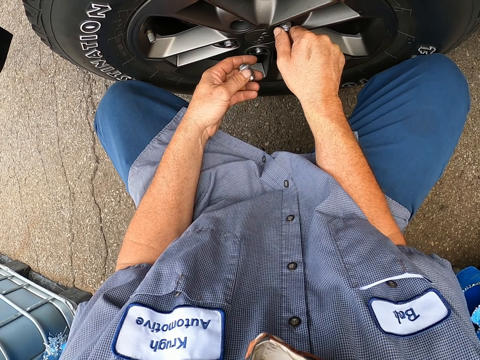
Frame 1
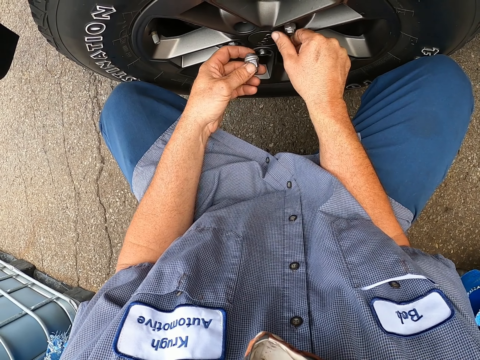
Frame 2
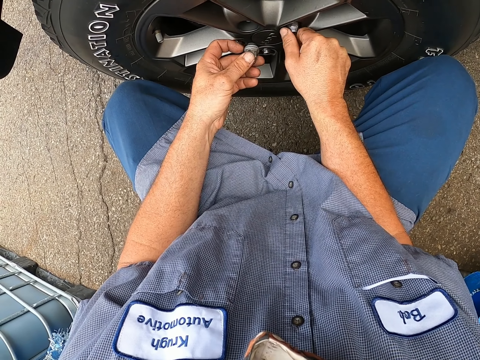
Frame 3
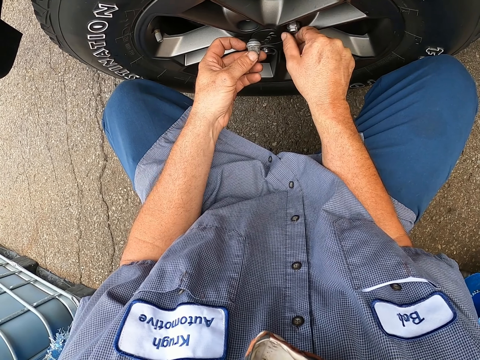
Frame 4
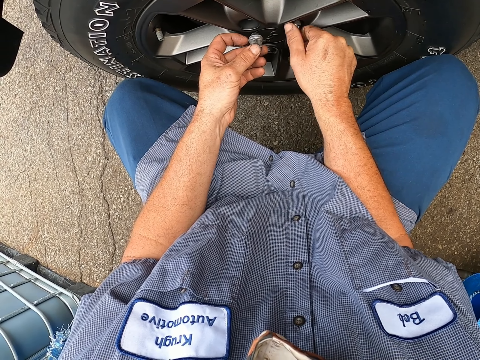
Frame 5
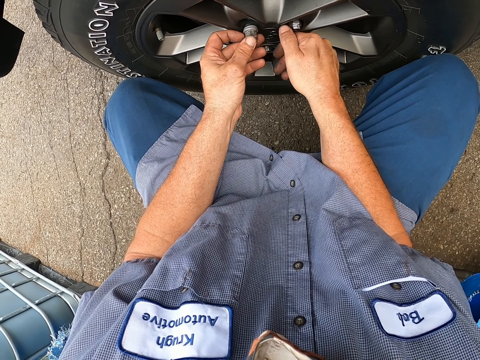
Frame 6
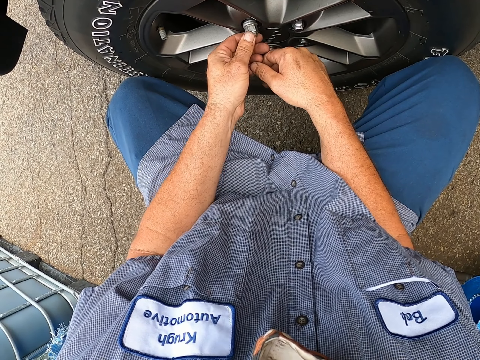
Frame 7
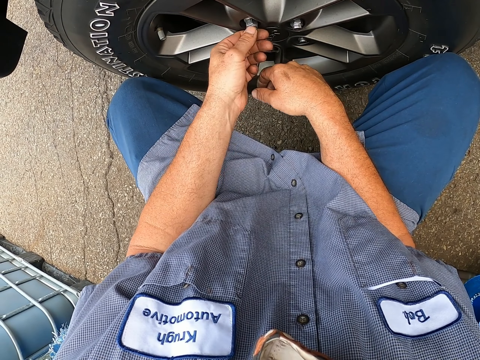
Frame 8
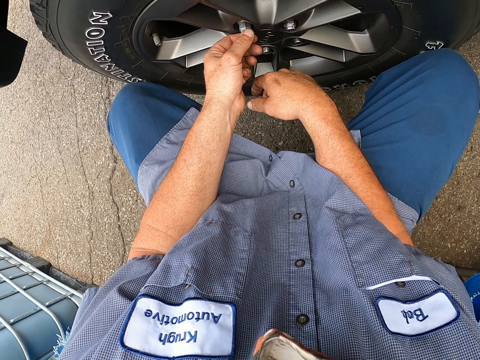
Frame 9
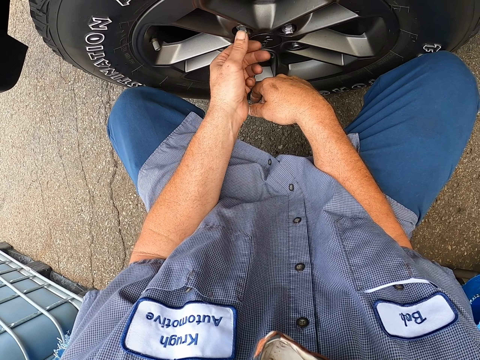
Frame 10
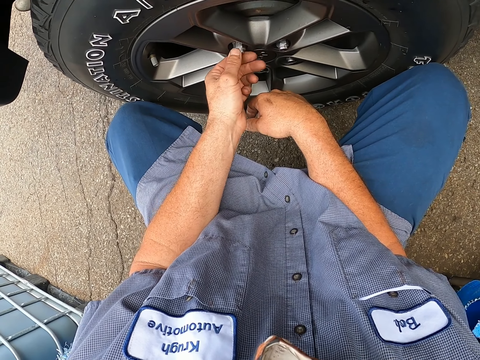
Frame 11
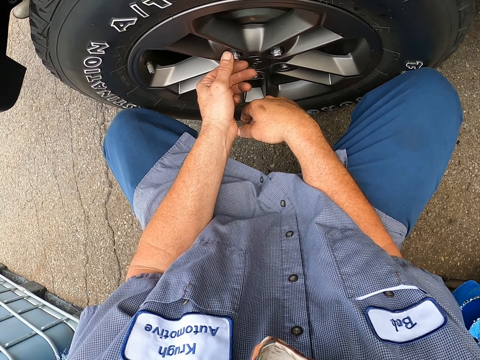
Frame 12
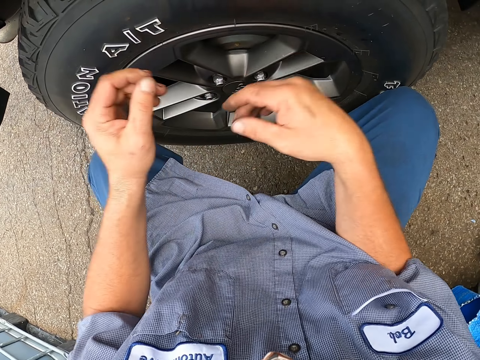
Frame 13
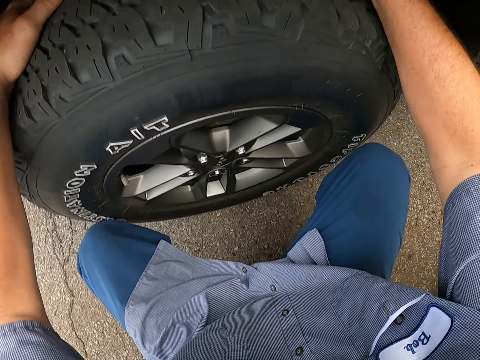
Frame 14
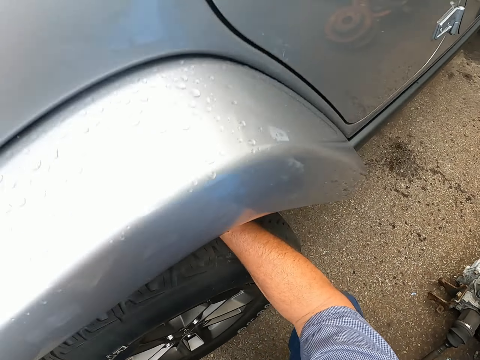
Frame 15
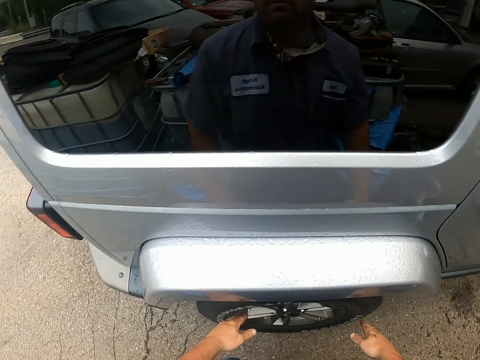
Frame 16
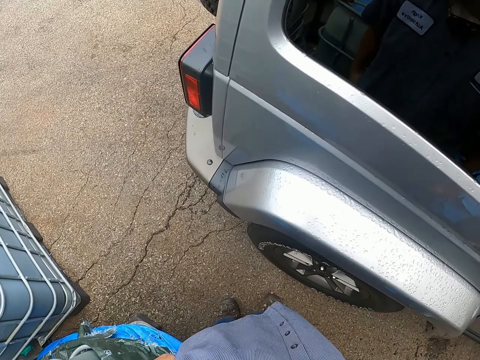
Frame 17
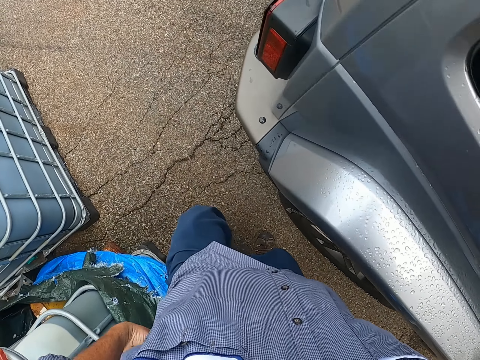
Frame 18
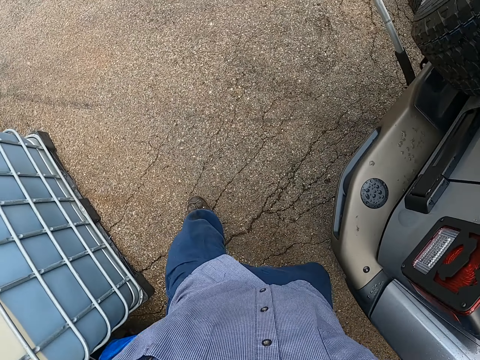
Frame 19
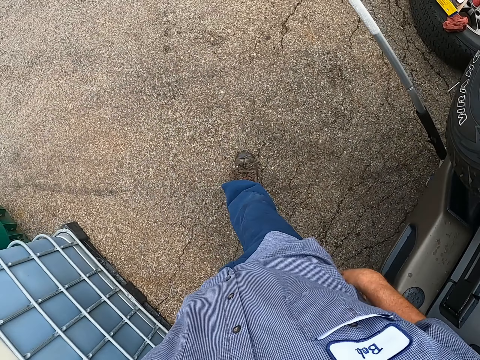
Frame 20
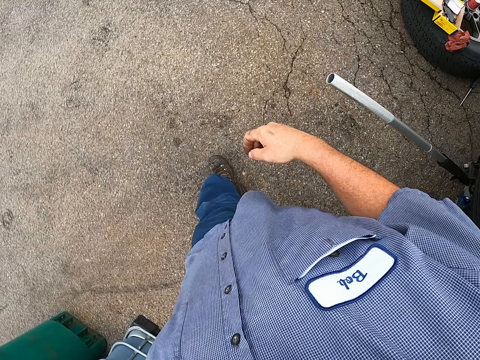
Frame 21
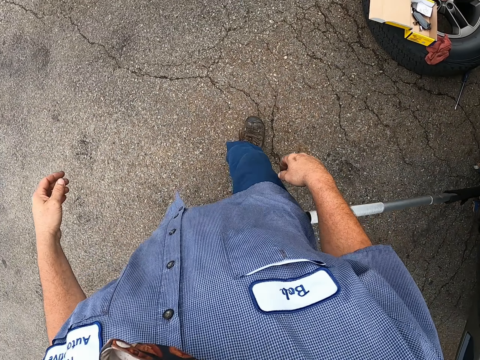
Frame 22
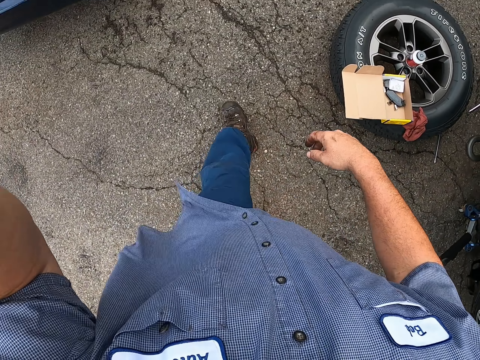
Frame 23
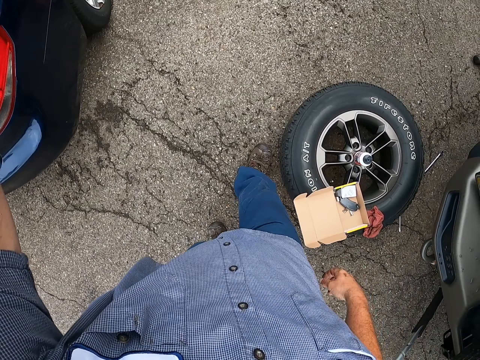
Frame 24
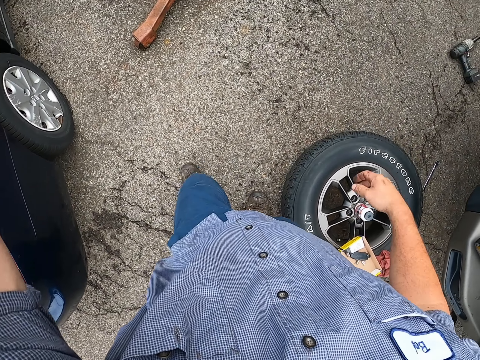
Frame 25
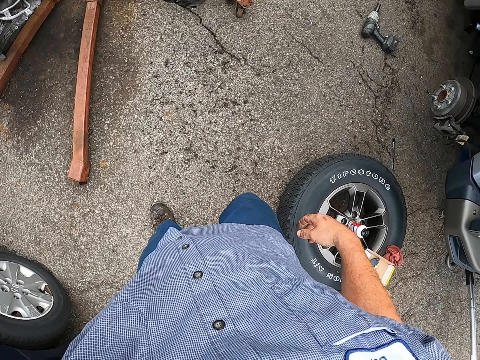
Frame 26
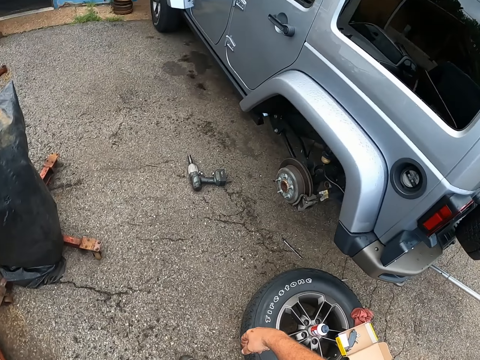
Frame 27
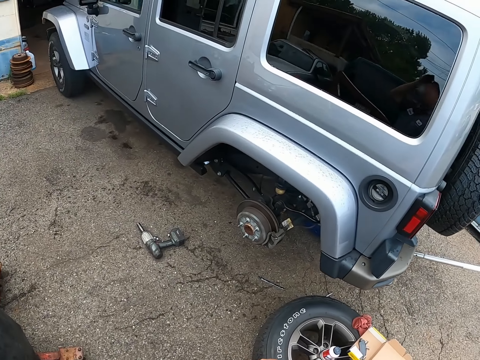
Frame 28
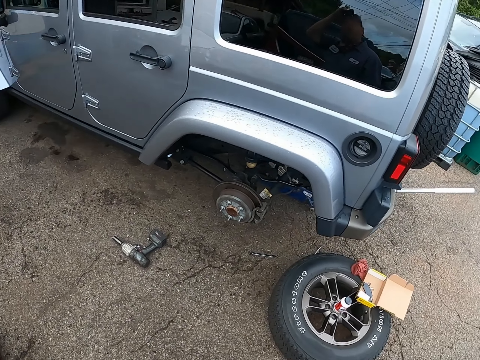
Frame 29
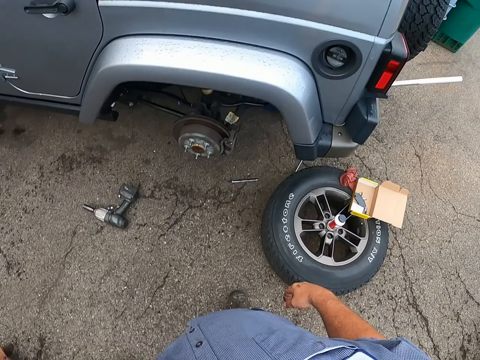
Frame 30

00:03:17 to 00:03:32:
The camera wearer stands up. They walk away from the car and around the garage.

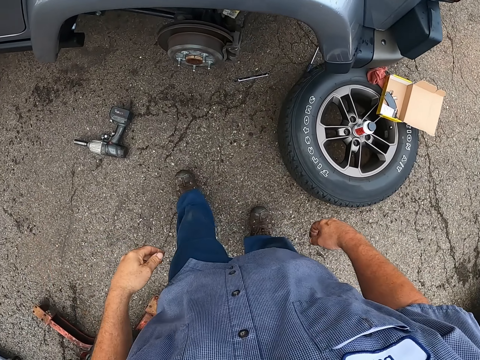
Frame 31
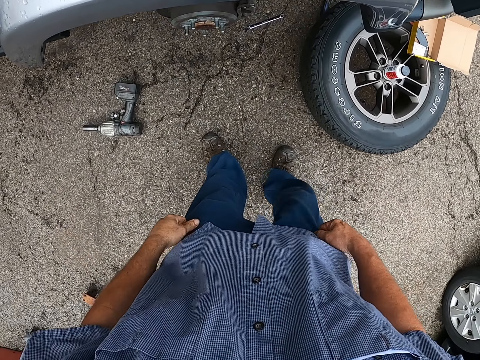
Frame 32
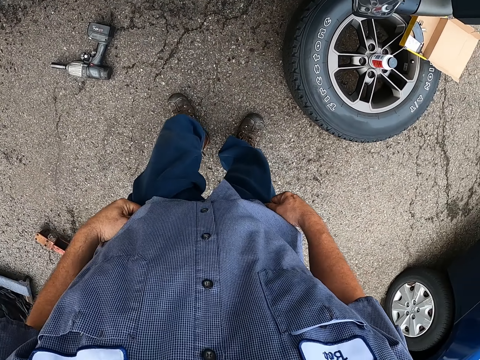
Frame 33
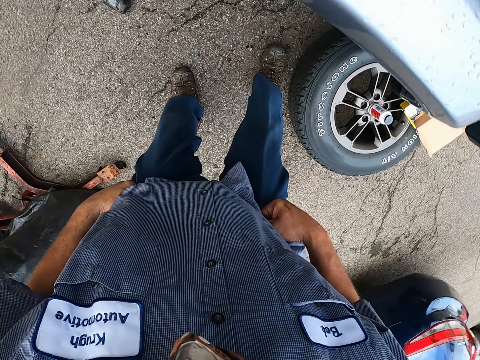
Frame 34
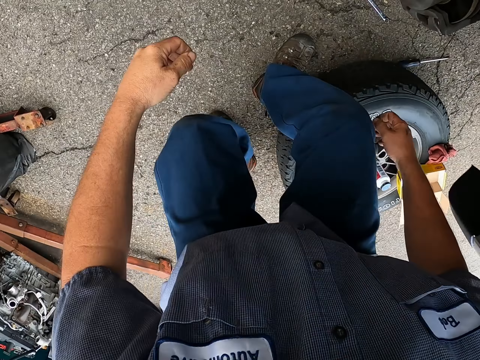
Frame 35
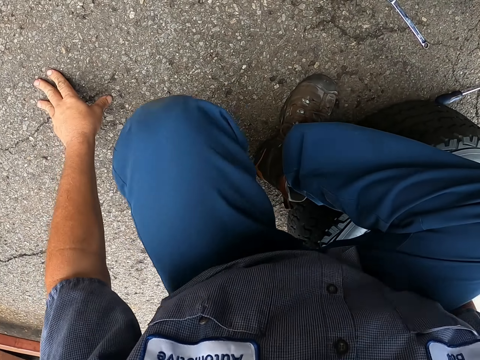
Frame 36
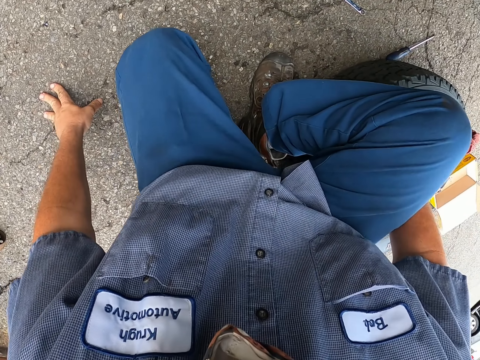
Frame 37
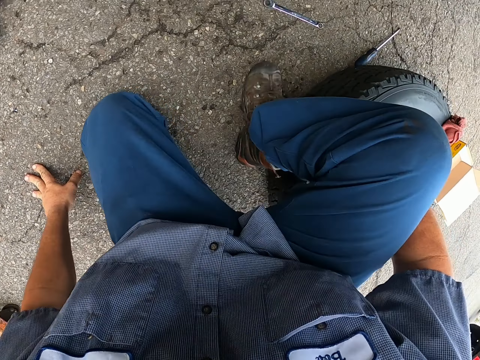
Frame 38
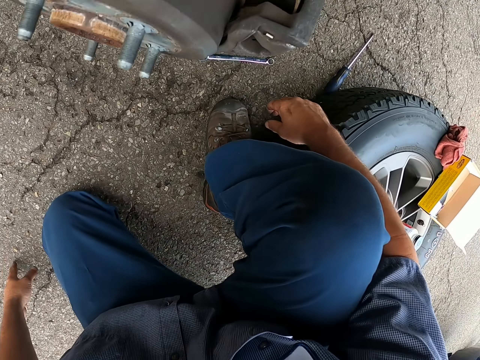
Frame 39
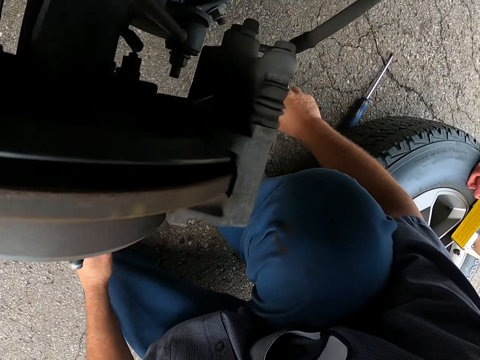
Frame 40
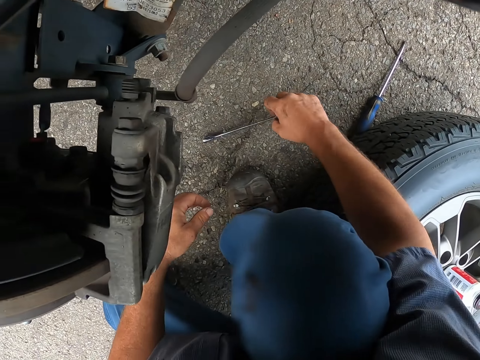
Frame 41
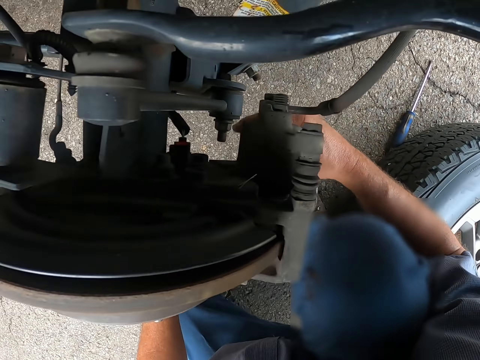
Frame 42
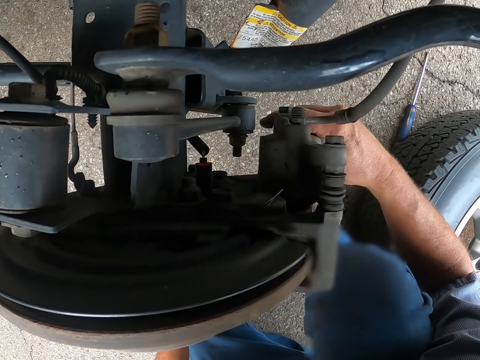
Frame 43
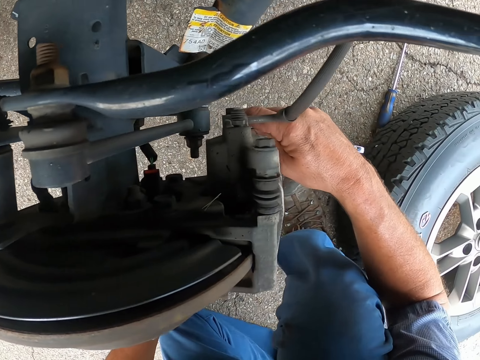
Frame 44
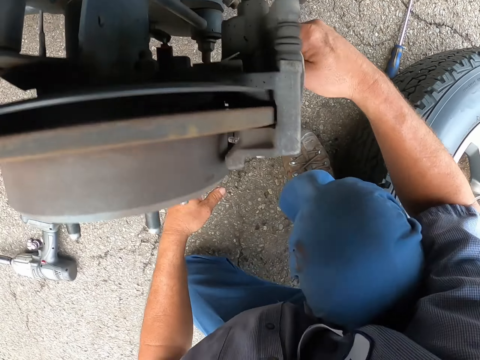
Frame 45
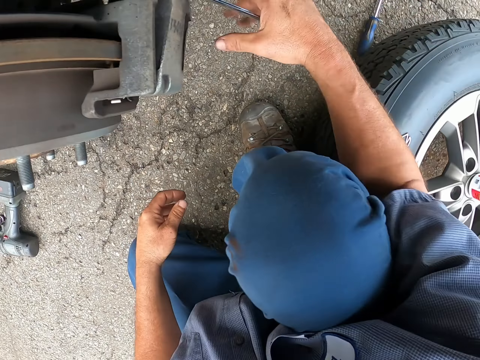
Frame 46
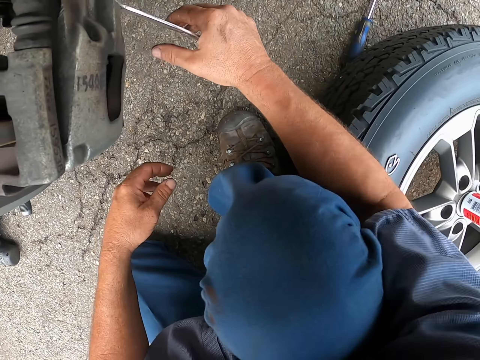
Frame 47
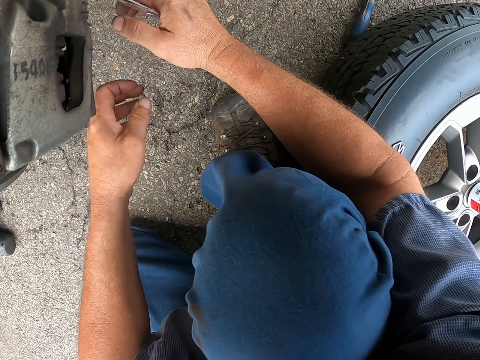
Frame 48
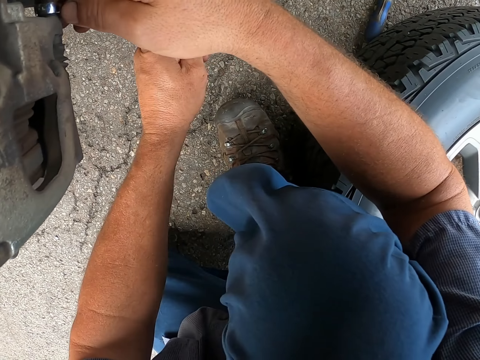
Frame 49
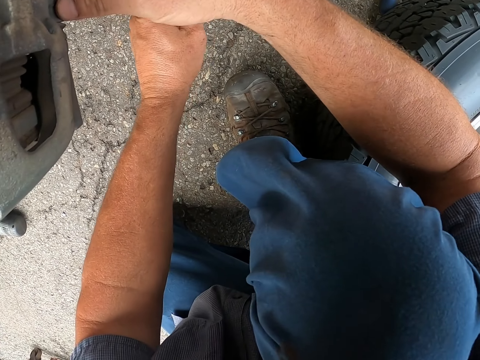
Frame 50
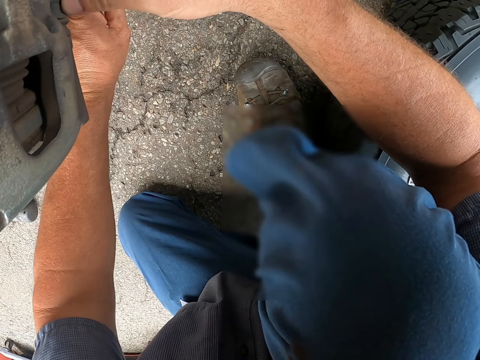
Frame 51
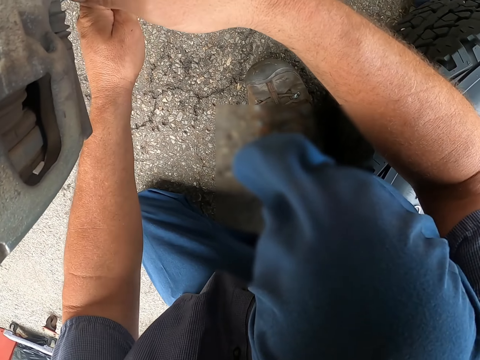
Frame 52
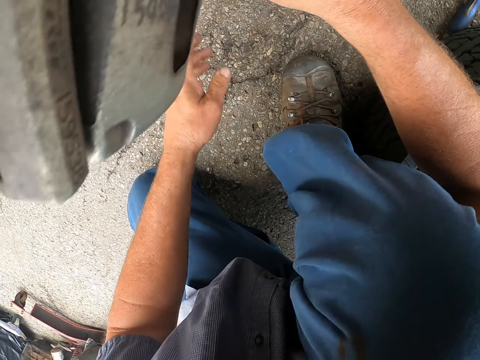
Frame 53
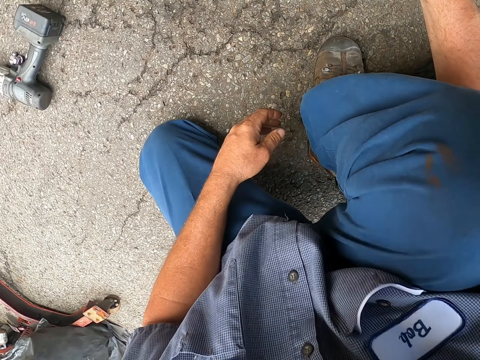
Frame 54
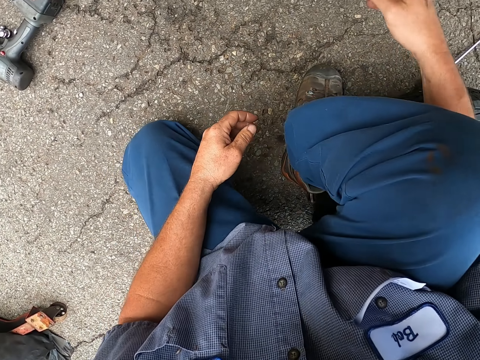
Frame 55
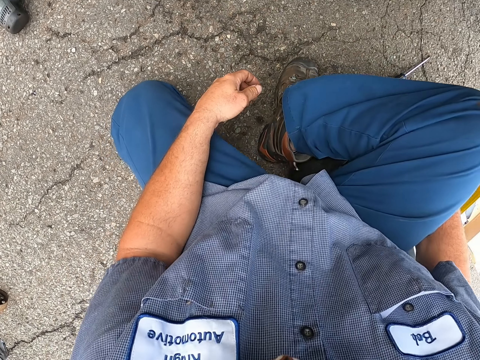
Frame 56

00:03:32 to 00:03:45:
The camera wearer bends down. They kneel on the ground with one leg. They pick up a spanner. They tighten the nut using the spanner.
